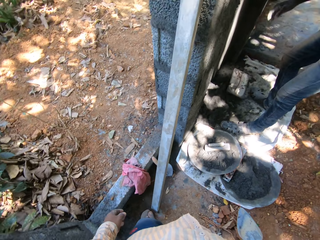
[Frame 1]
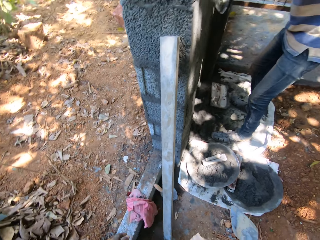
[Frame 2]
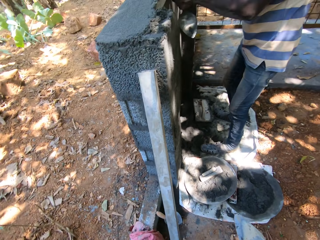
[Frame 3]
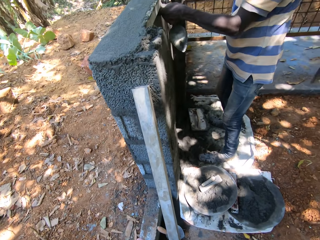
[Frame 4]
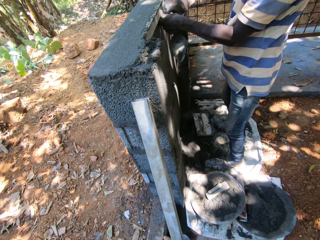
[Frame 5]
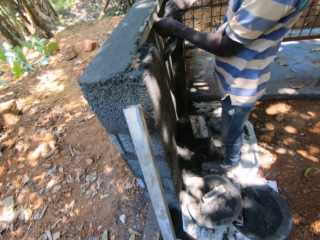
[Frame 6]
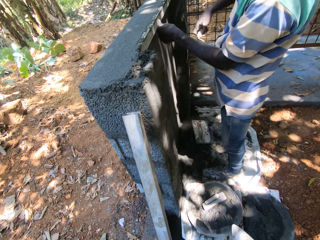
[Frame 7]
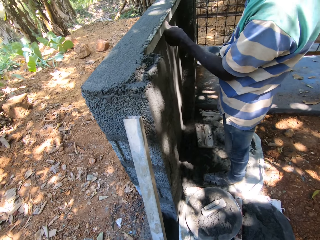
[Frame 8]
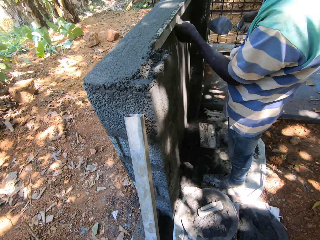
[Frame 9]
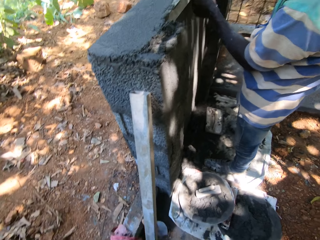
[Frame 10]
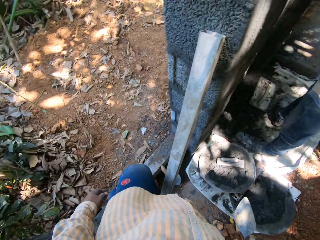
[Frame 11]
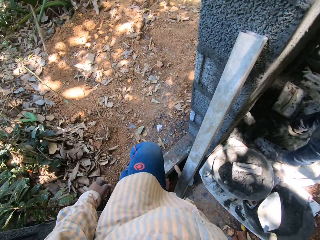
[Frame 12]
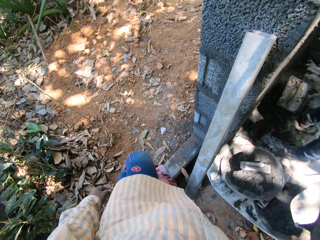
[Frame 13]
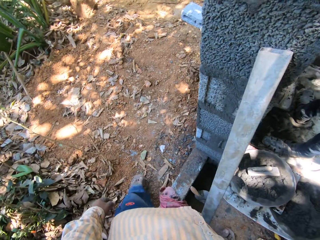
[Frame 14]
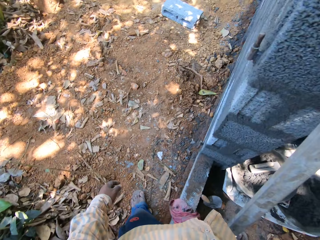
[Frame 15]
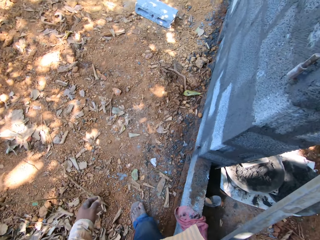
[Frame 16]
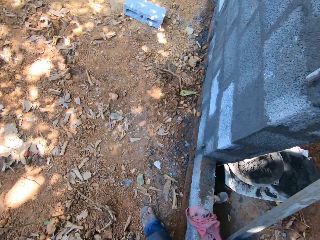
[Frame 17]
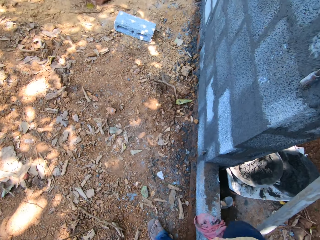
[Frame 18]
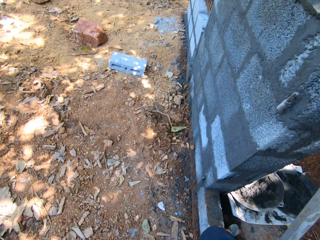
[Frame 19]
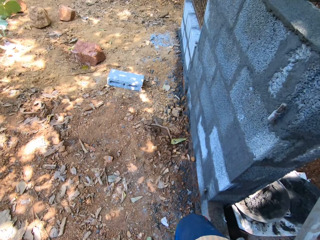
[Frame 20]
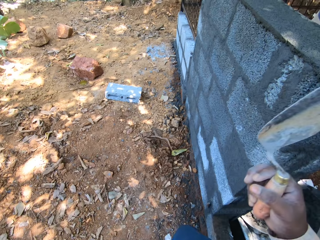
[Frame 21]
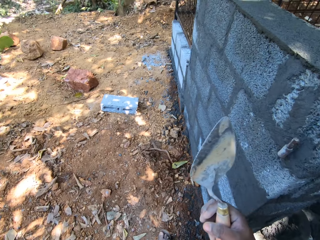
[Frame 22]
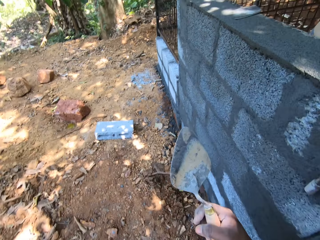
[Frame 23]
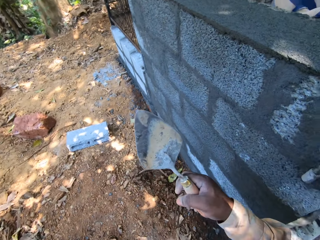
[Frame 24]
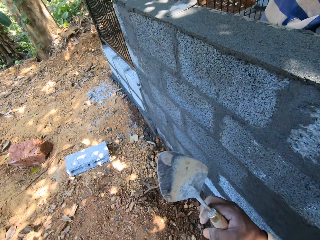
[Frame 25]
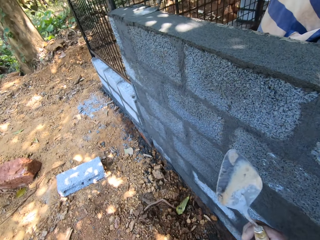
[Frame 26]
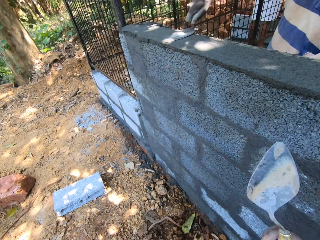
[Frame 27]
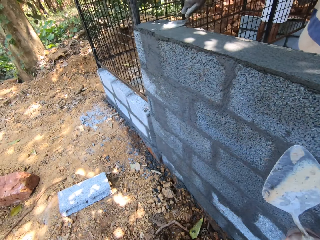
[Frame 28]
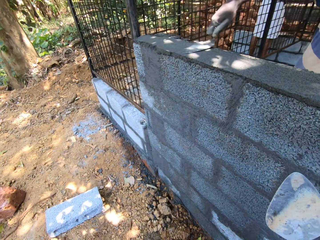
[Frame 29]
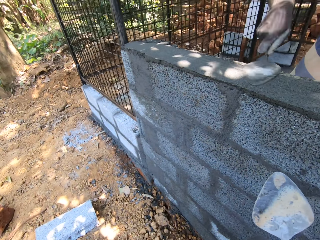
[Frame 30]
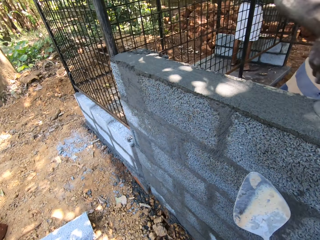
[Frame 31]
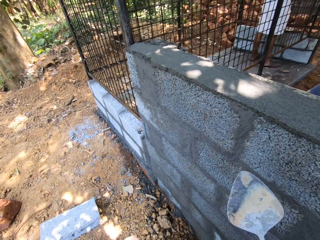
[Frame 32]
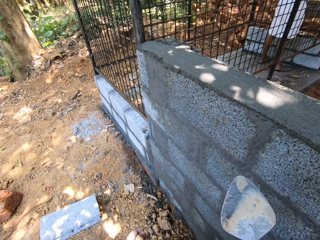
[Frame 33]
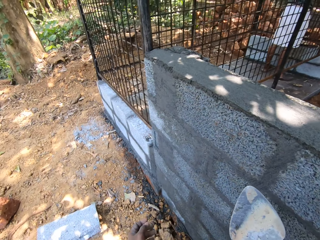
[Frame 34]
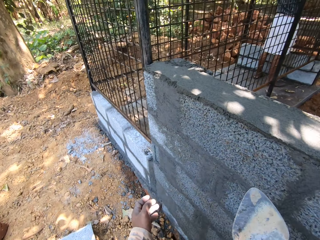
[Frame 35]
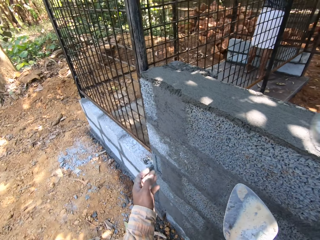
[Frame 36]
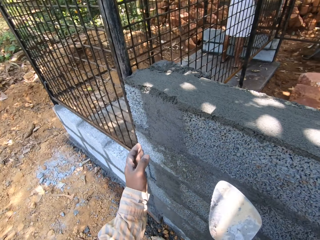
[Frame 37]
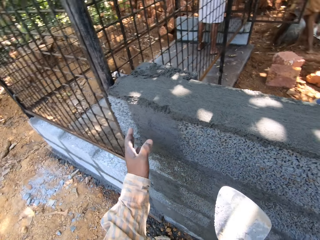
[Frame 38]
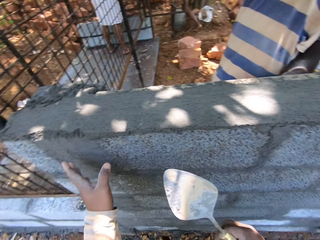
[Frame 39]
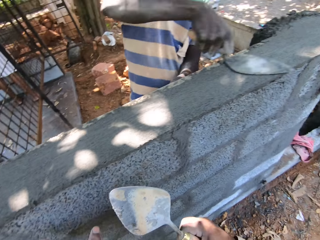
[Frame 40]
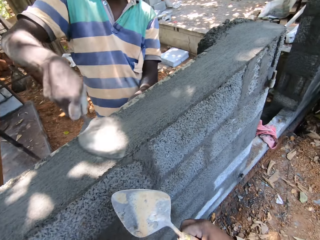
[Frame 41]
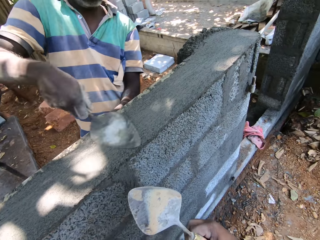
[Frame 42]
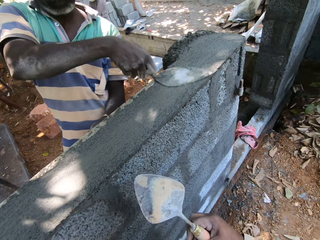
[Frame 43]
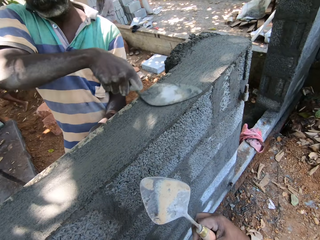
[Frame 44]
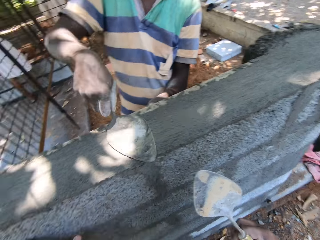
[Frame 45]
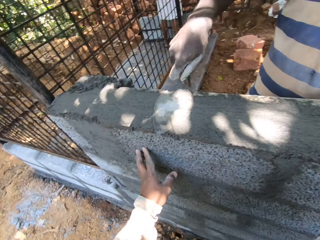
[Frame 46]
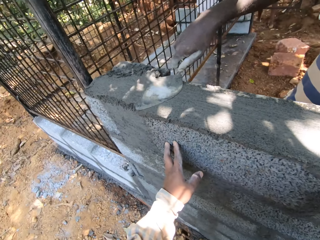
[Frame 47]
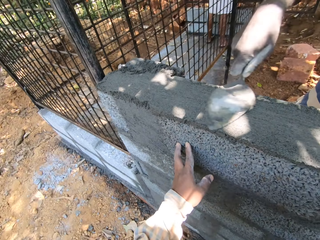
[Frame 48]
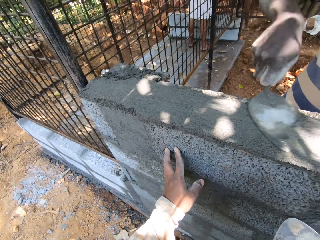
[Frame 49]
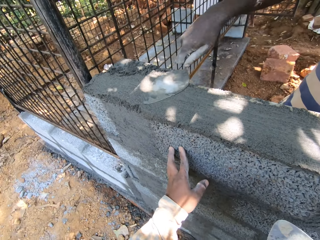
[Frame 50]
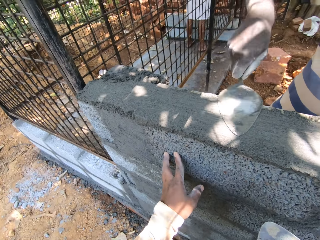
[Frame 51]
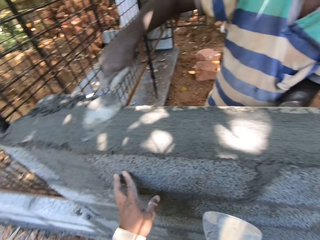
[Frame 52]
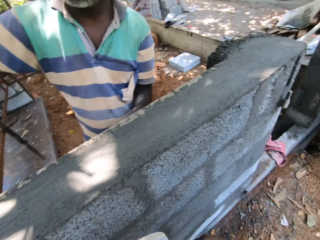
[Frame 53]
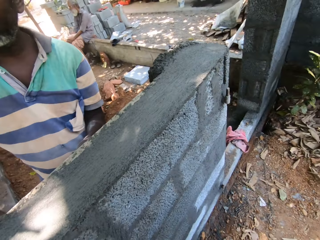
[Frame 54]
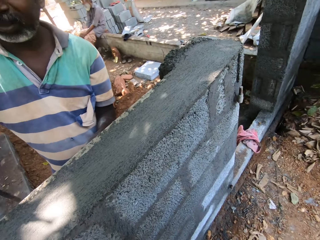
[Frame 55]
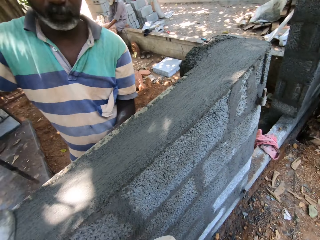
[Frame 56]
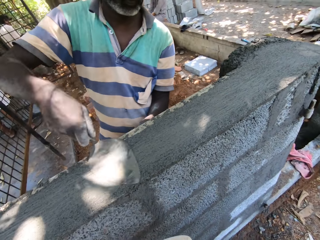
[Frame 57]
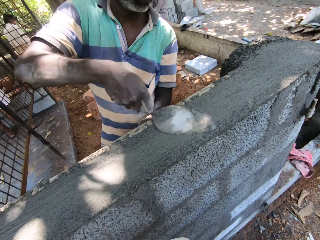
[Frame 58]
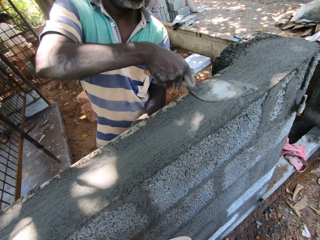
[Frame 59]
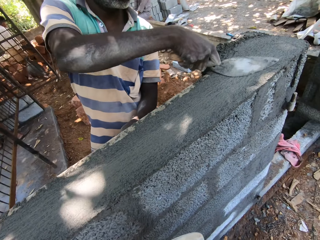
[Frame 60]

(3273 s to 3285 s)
The camera wearer crosses the block. A man plasters the wall with a trowel in his right hand. The camera wearer rubs his left hand on the wall.

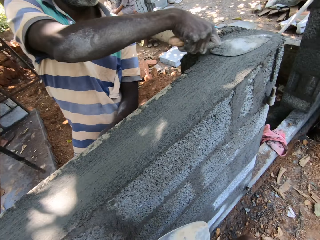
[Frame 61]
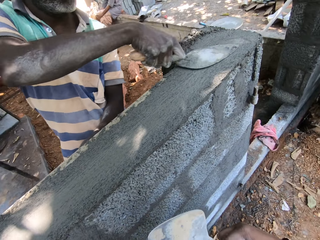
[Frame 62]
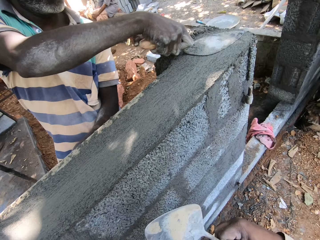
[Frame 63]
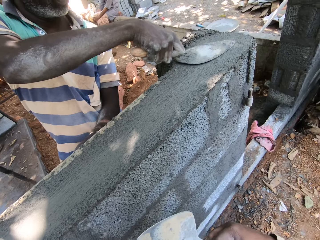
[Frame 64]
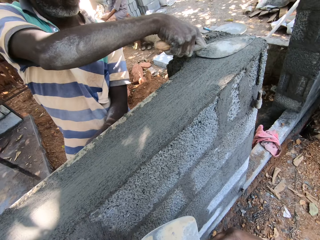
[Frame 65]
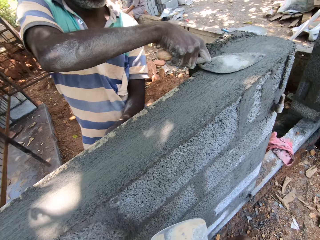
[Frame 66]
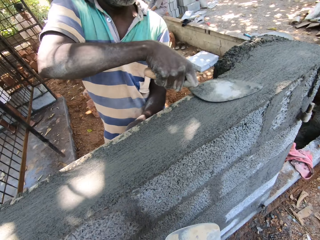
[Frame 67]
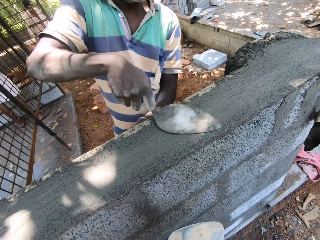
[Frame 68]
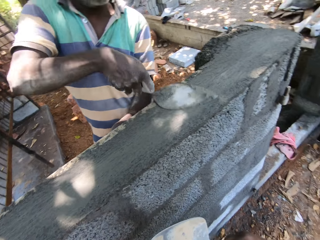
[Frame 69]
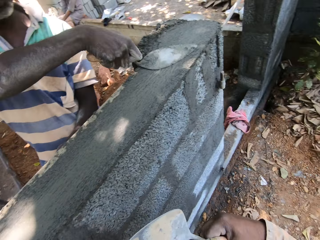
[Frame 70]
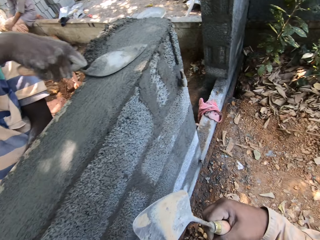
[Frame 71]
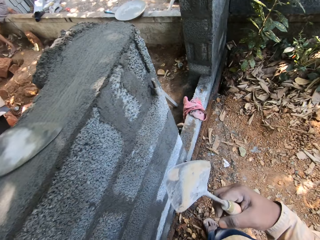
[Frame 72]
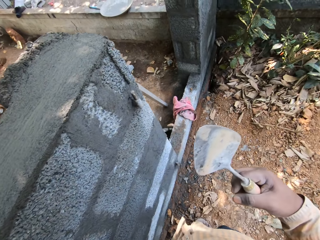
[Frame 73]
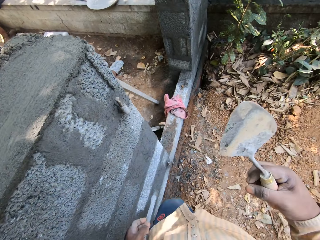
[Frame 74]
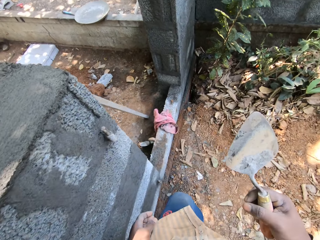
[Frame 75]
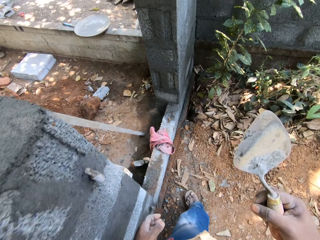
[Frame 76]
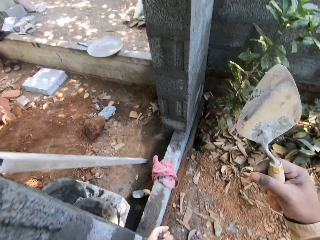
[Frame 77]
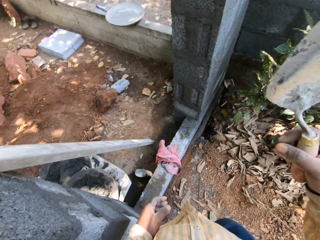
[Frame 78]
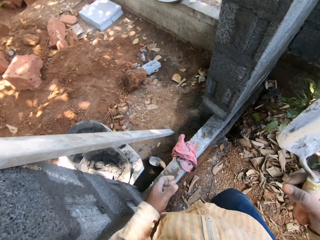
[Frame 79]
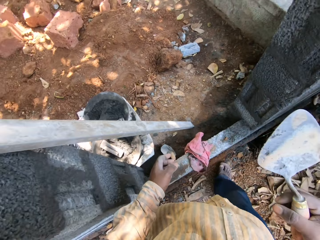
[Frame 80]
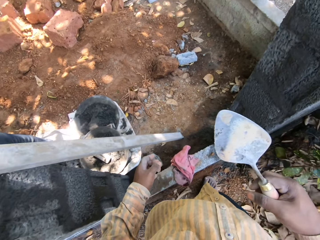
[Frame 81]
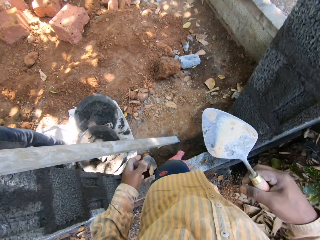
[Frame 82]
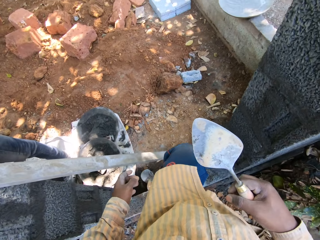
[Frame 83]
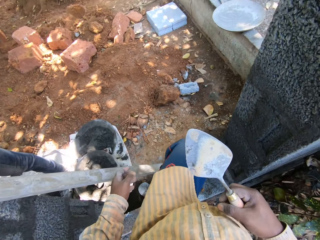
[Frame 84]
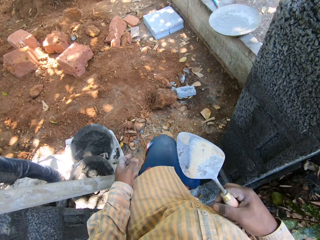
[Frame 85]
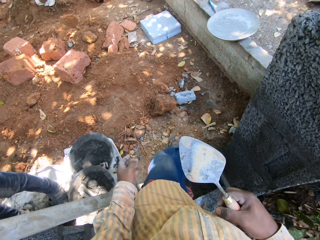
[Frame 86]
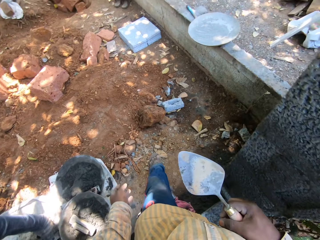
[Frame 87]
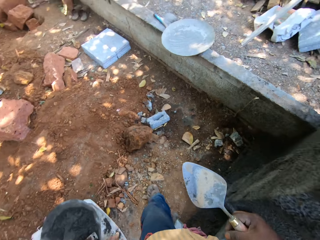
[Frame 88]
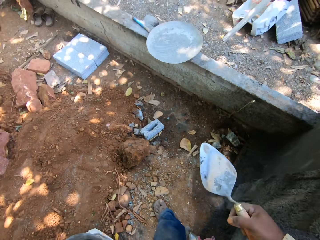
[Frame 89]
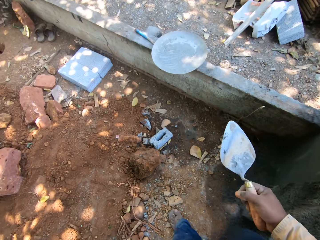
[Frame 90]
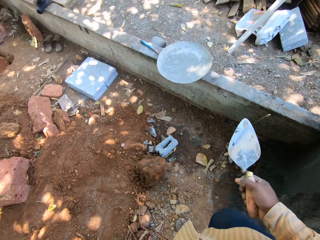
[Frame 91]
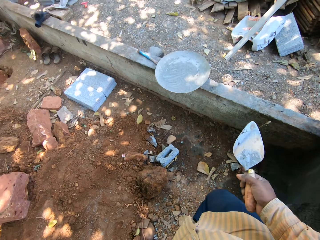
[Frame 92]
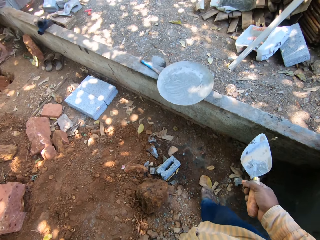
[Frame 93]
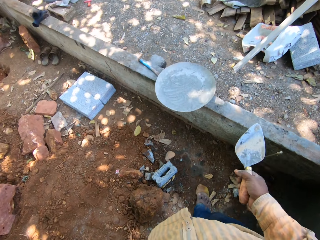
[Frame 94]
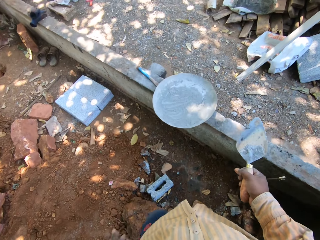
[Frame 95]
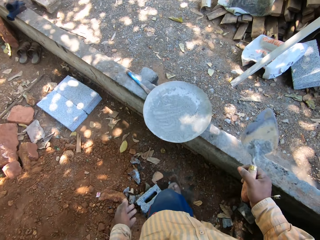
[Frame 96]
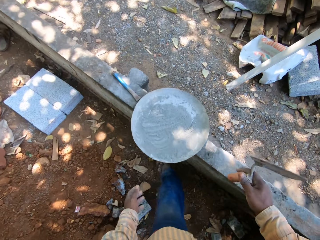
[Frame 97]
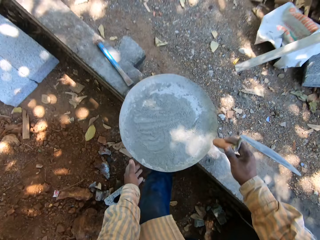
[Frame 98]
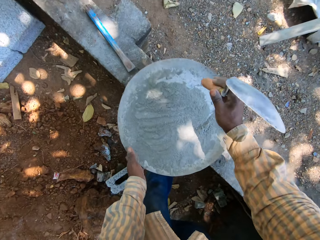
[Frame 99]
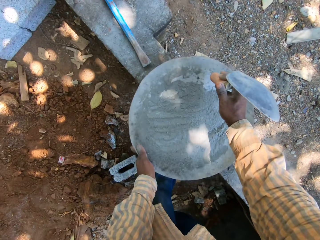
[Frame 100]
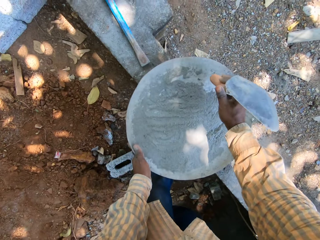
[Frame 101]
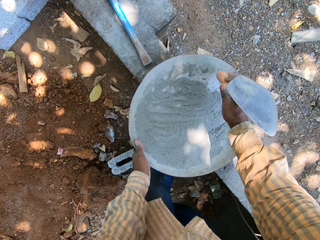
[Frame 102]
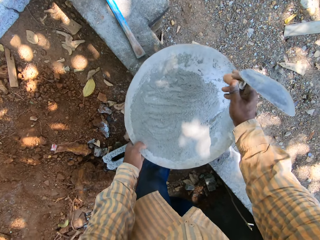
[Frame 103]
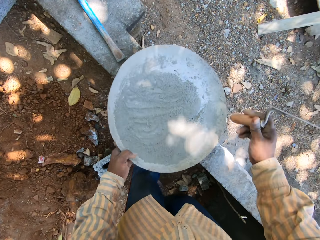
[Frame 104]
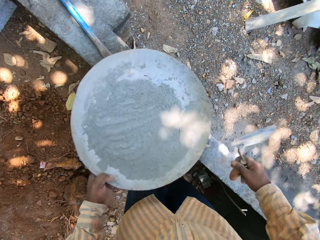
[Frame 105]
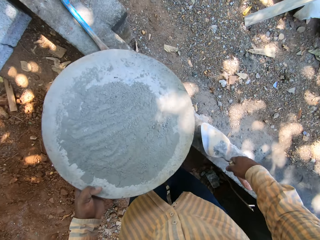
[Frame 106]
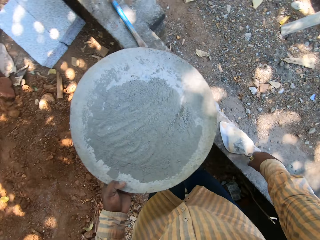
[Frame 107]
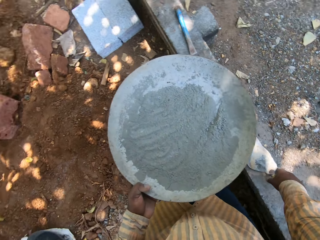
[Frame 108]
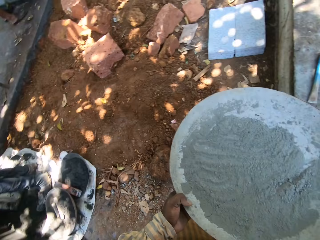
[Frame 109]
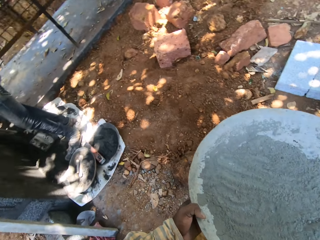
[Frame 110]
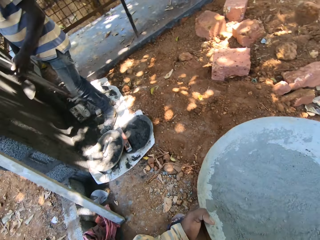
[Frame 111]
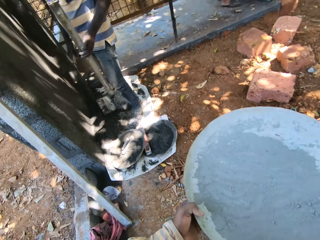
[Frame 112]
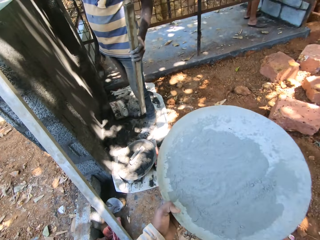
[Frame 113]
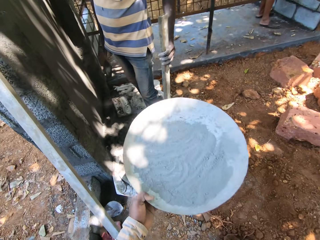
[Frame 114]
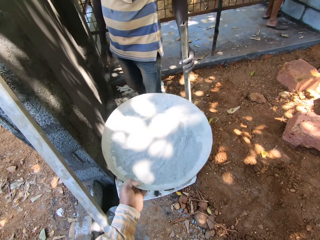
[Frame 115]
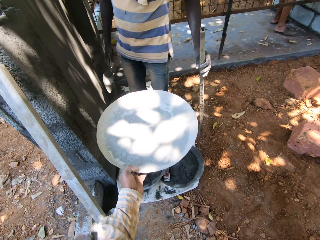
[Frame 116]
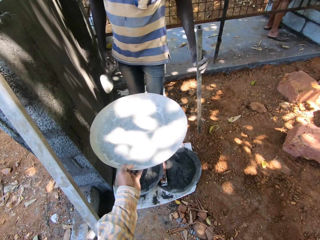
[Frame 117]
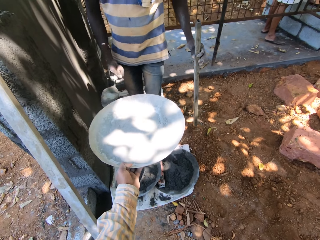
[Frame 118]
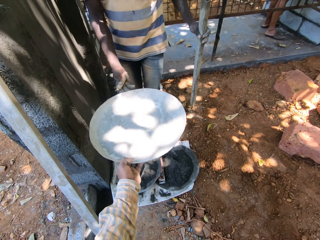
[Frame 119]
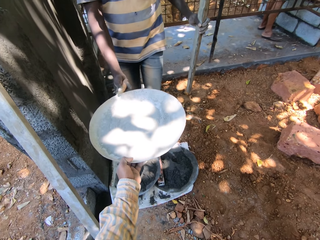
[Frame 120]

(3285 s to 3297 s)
The camera wearer crosses the block. He holds a head pan to the block with his left hand. He hits the head pan on the block with the trowel in his right hand. He carries the head pan from the block with his left hand. He places the trowel in his right hand on the block.
